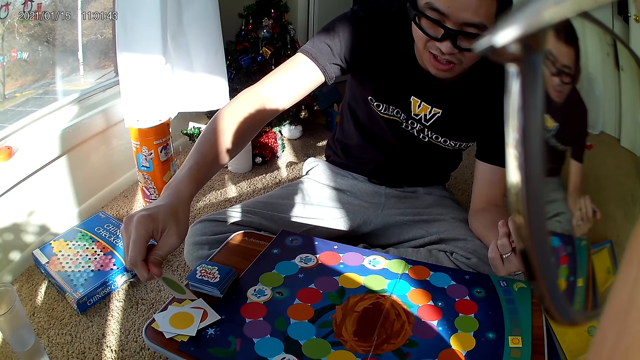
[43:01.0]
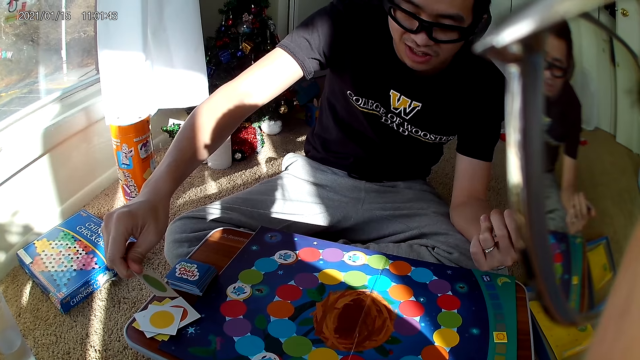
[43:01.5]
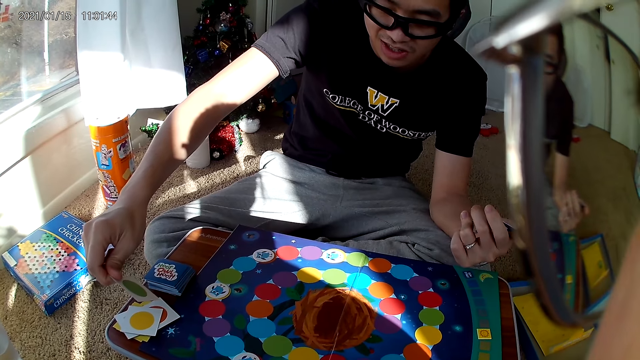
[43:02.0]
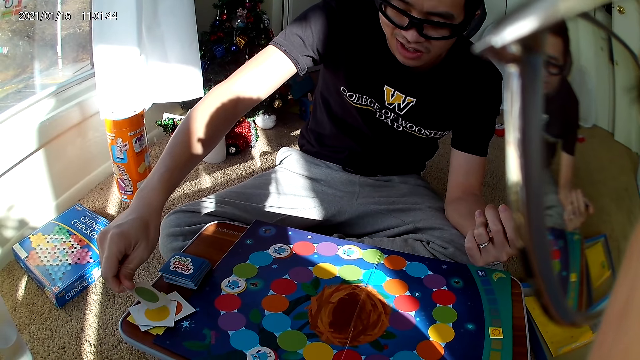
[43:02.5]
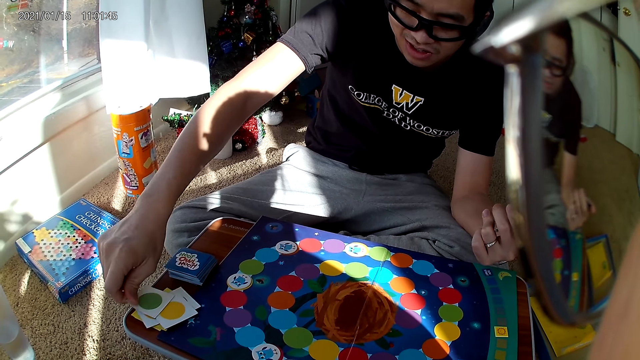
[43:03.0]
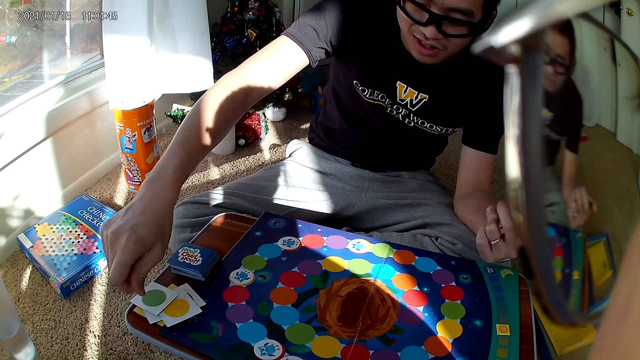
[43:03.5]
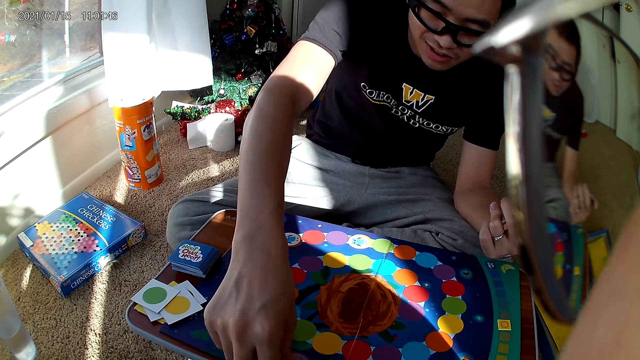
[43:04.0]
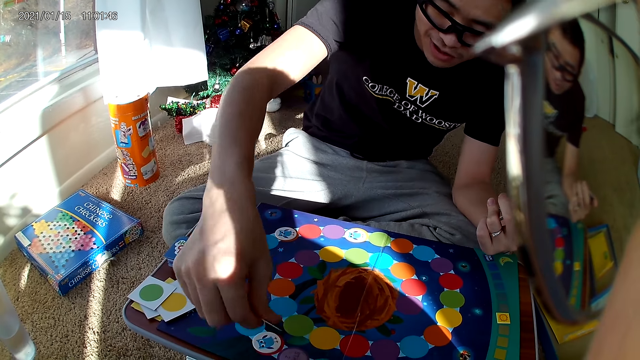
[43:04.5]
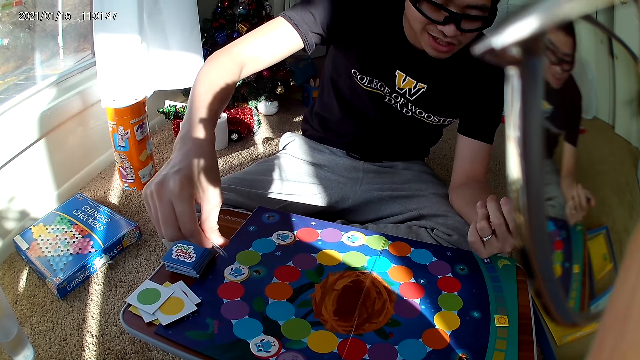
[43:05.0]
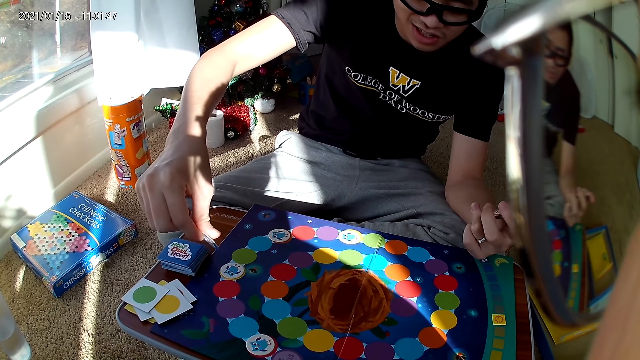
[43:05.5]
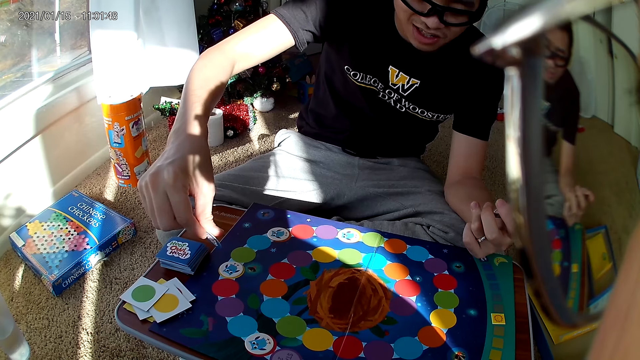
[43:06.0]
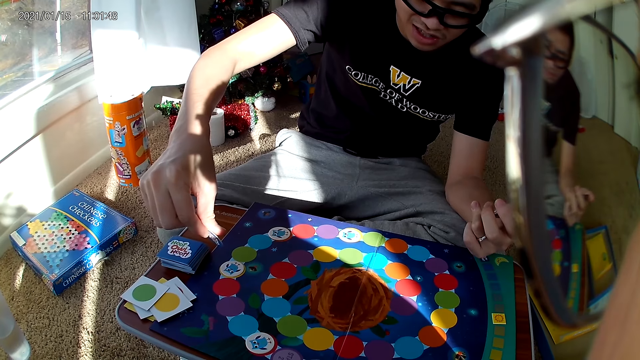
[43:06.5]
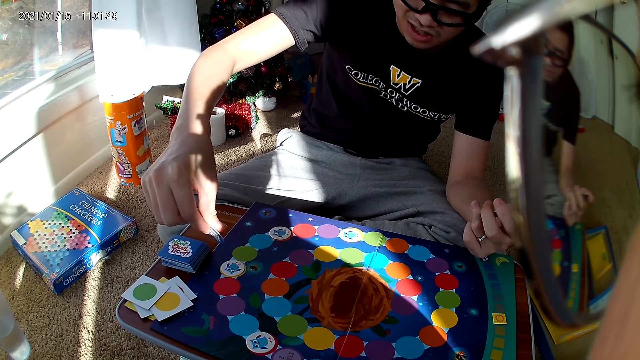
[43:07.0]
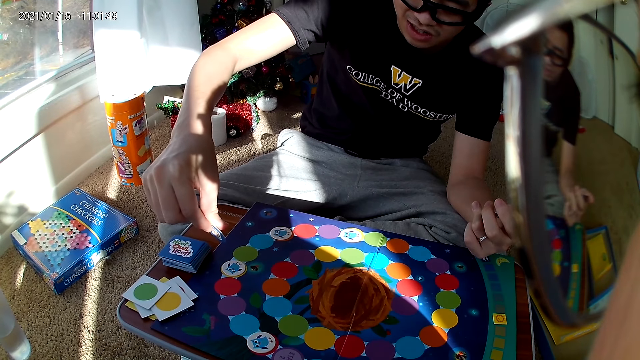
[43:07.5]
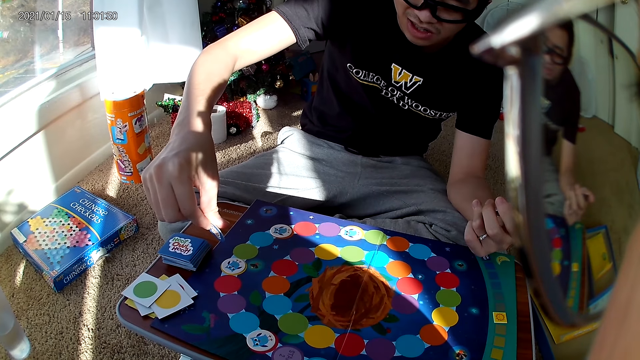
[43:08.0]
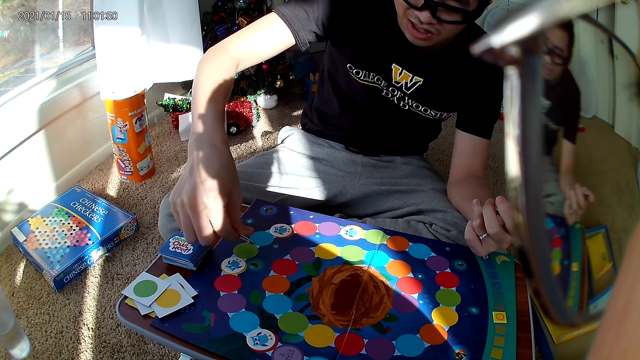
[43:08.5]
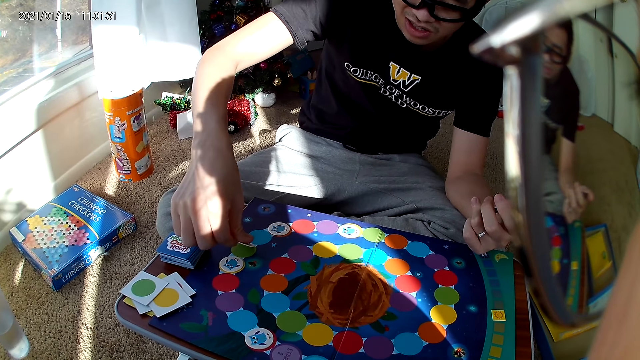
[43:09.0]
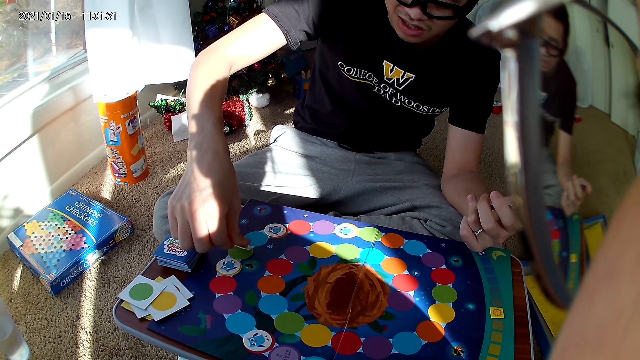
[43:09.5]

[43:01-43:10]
A man puts the card down. The man moves a card on the cardboard. He picks a sticker with the left hand.

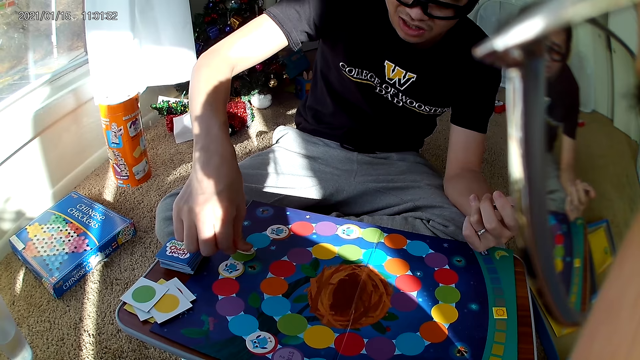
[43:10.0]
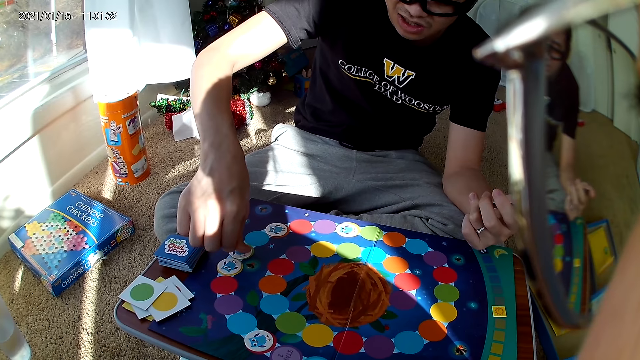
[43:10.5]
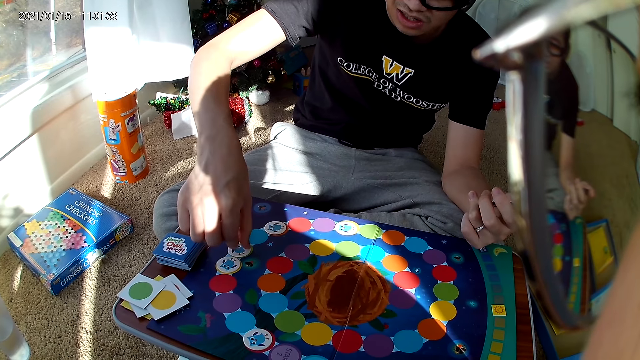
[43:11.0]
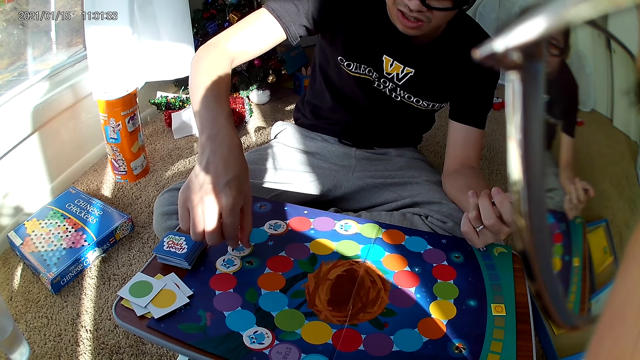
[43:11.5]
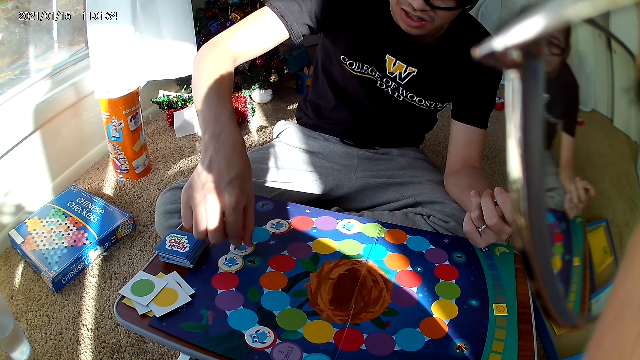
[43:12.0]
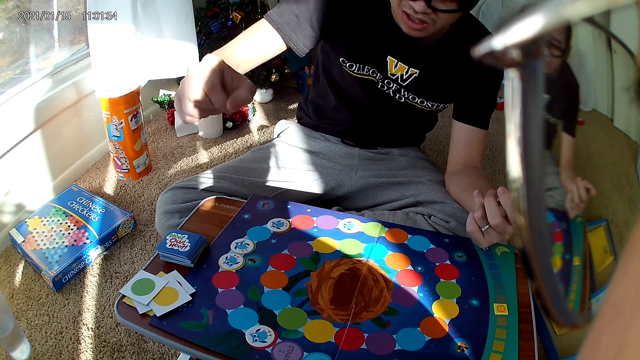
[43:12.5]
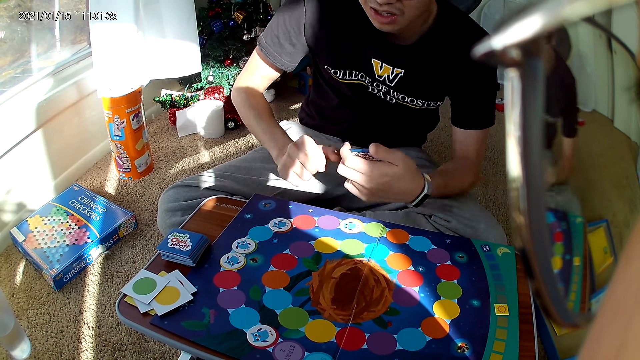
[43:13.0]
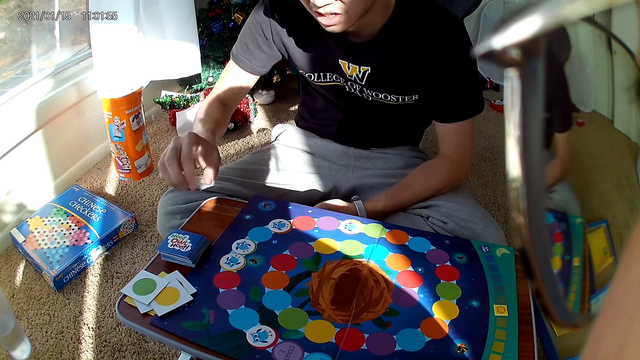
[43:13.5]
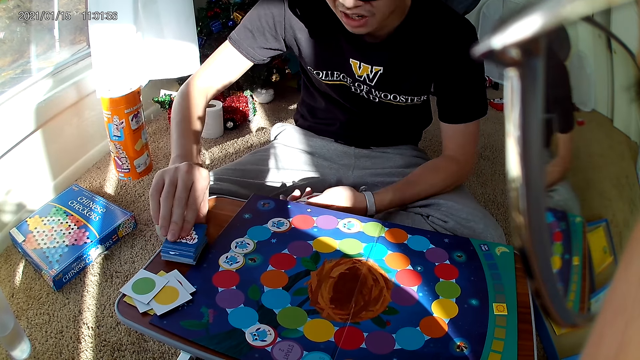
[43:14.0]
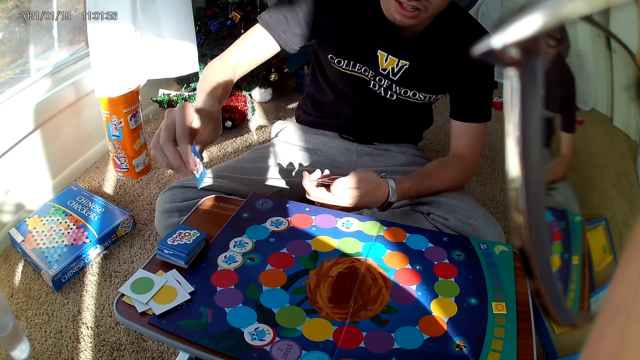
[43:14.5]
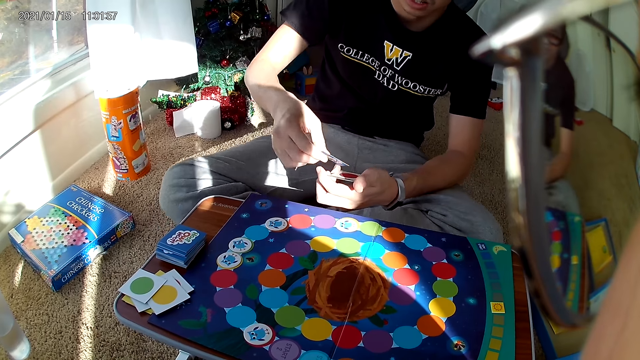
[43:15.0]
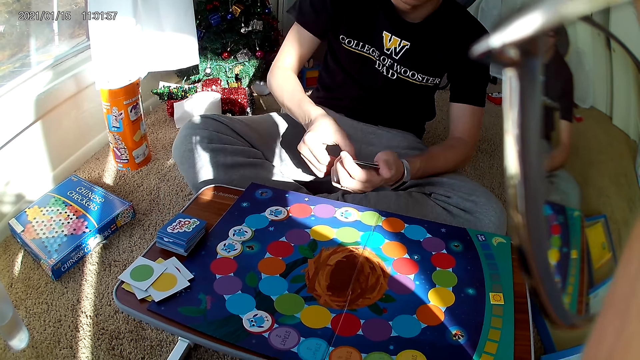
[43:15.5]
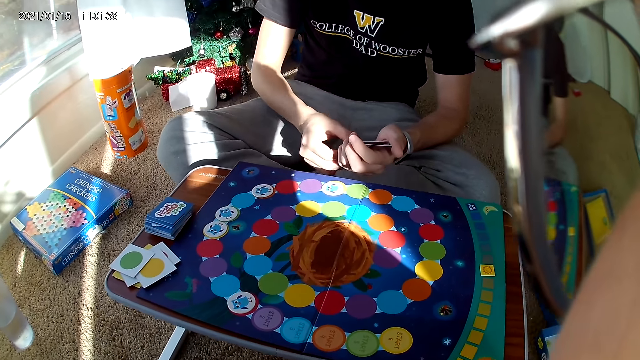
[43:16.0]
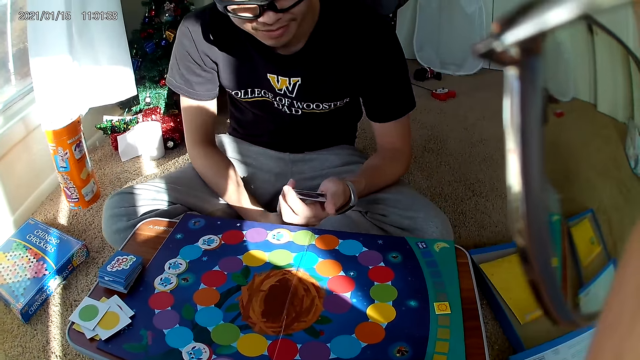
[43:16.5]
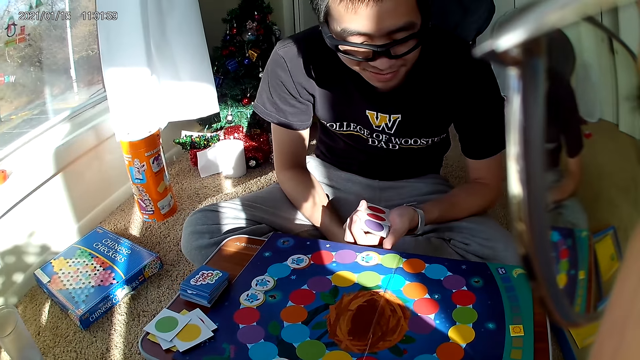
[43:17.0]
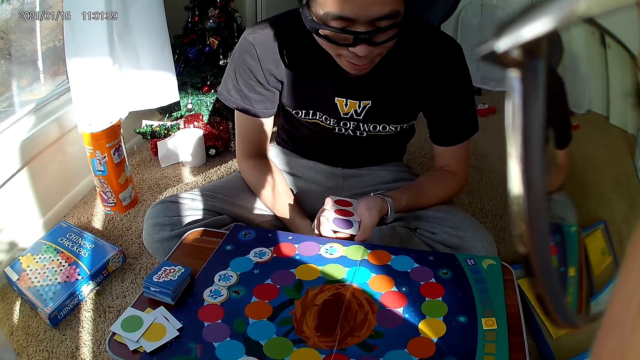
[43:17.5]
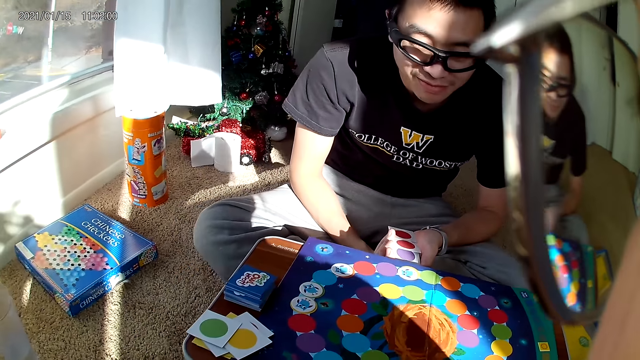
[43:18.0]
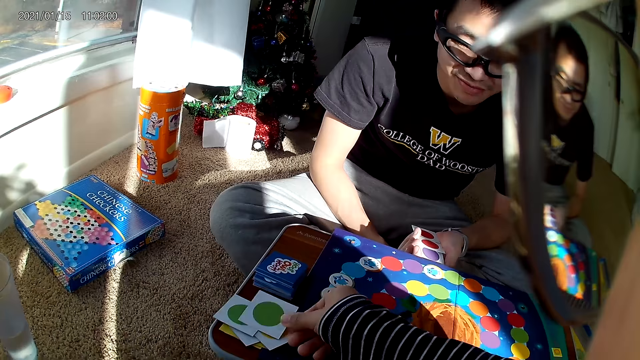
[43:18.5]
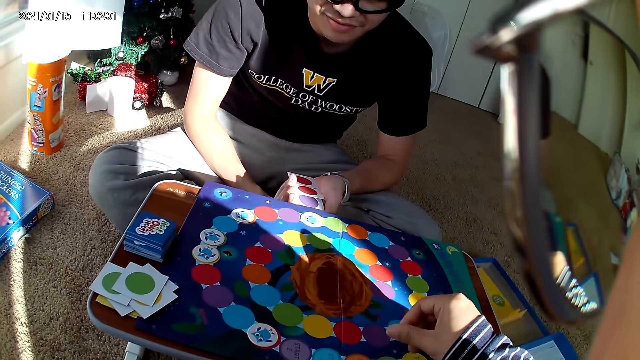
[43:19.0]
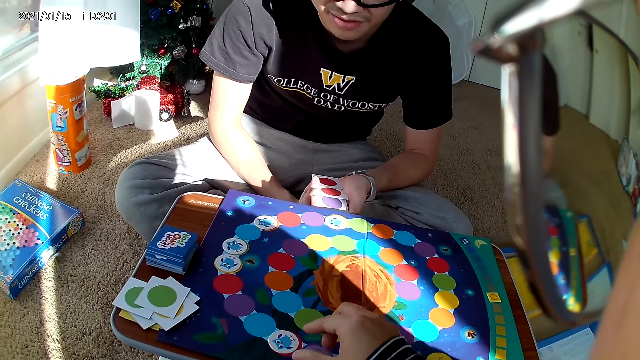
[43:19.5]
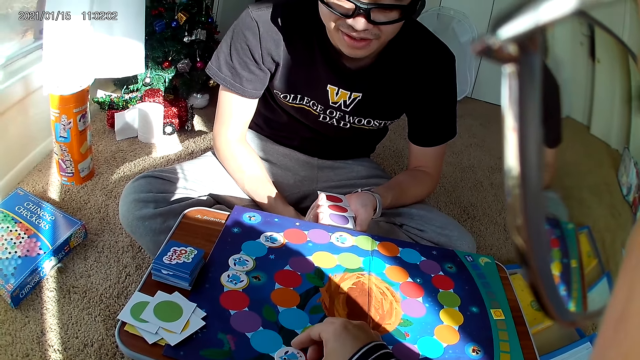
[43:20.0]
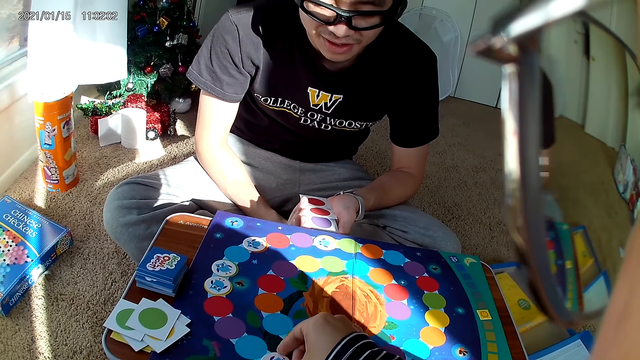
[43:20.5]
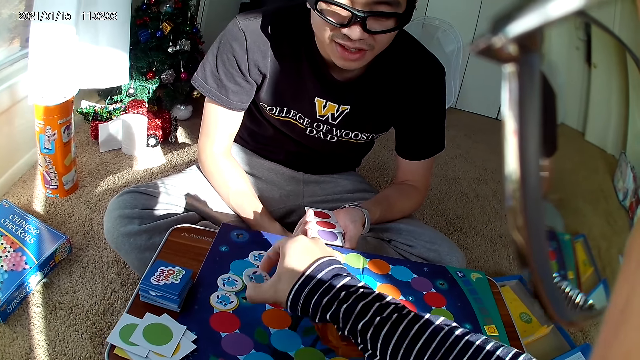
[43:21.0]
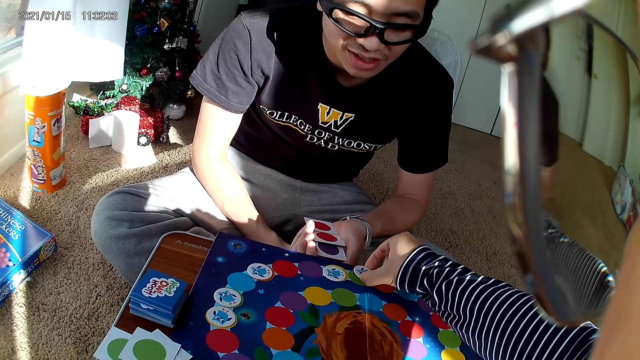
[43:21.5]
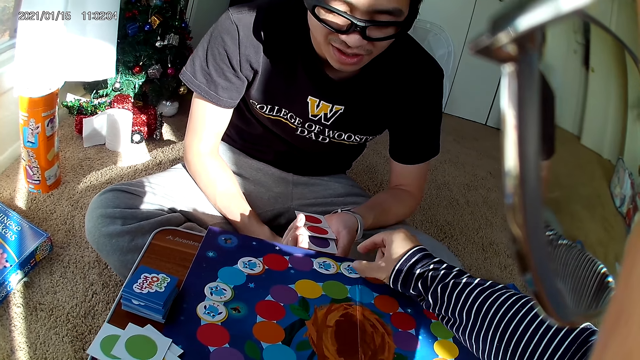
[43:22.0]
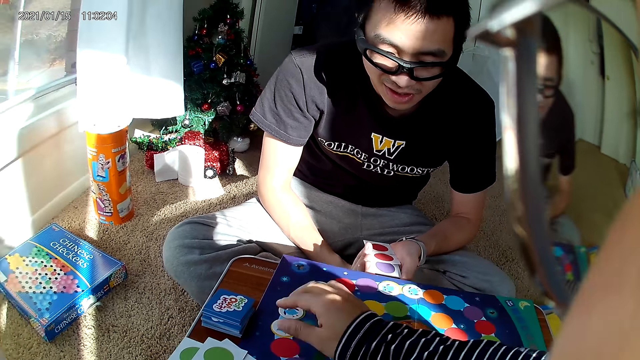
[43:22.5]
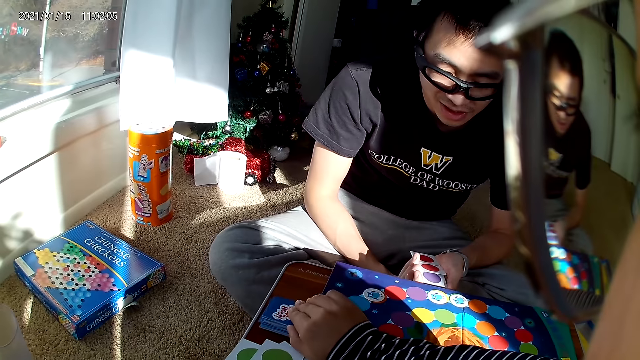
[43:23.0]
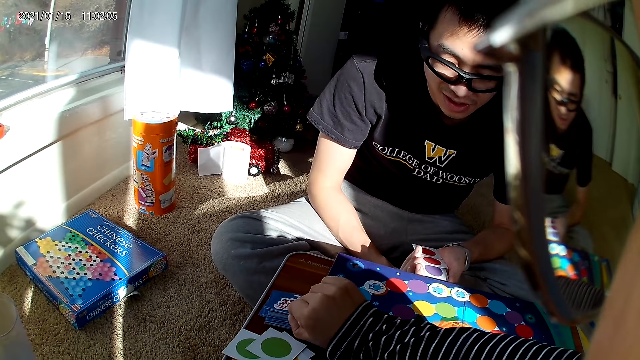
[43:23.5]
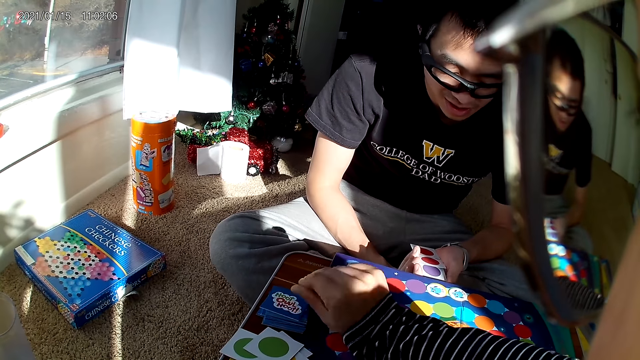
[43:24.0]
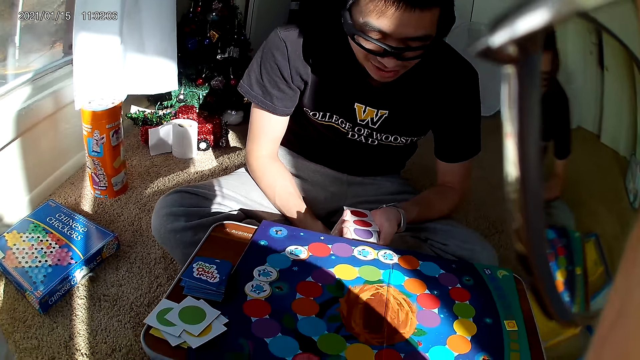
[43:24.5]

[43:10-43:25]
A man puts the sticker down. He takes a card from the card deck with the left hand. He places the card in his left hand. The camera wearer drops a card on the pile of cards. They move a card on the cardboard, pick a sticker, and put the sticker down. They take a card from the card deck.
